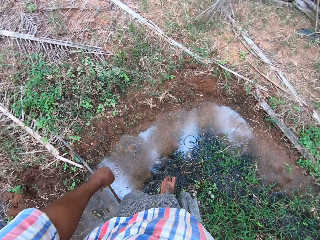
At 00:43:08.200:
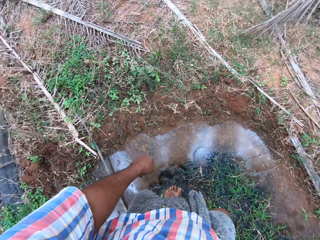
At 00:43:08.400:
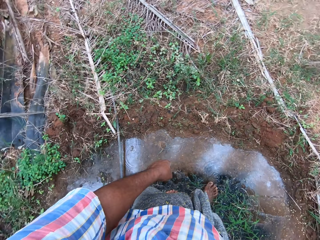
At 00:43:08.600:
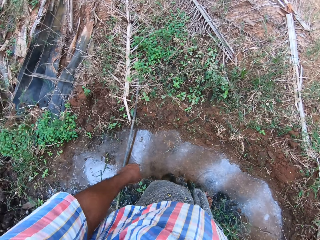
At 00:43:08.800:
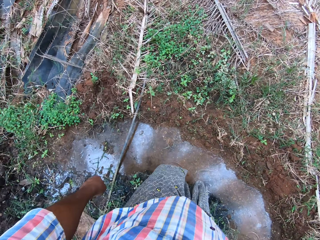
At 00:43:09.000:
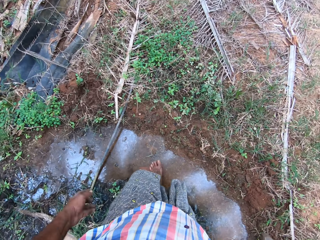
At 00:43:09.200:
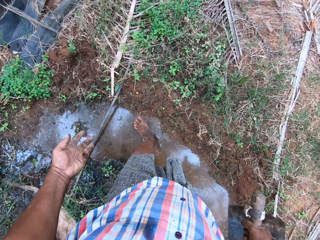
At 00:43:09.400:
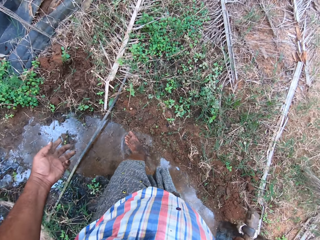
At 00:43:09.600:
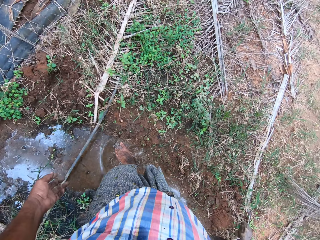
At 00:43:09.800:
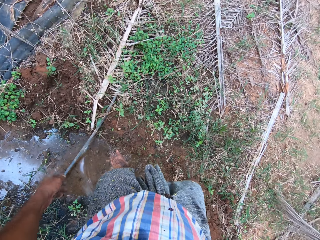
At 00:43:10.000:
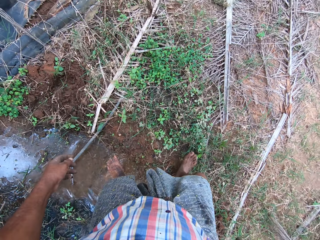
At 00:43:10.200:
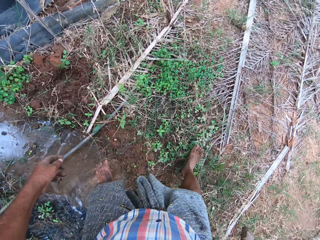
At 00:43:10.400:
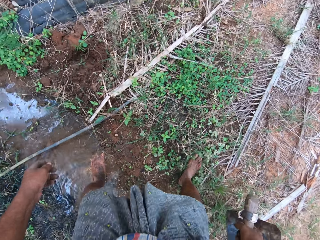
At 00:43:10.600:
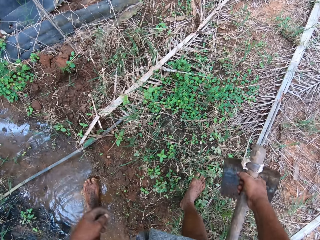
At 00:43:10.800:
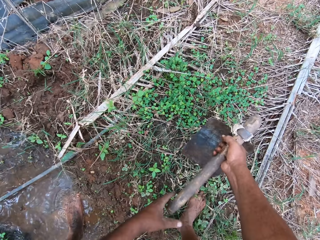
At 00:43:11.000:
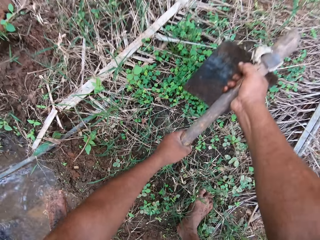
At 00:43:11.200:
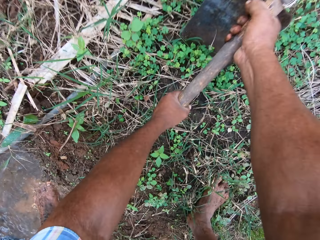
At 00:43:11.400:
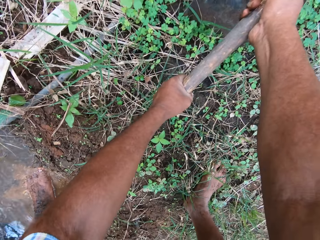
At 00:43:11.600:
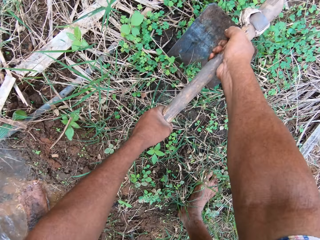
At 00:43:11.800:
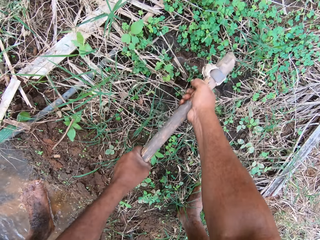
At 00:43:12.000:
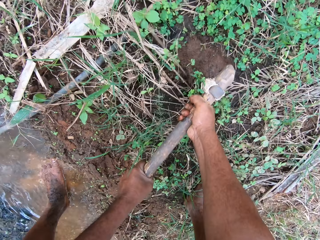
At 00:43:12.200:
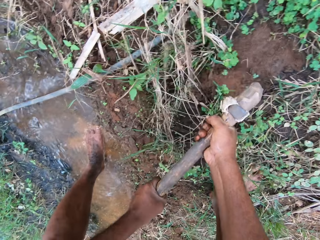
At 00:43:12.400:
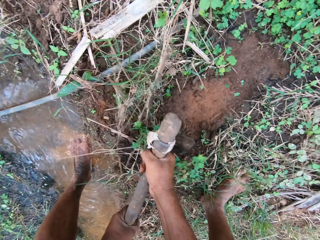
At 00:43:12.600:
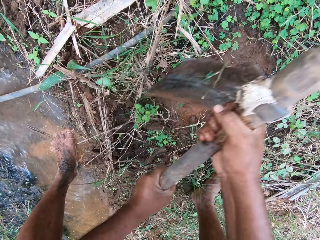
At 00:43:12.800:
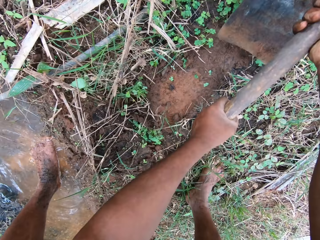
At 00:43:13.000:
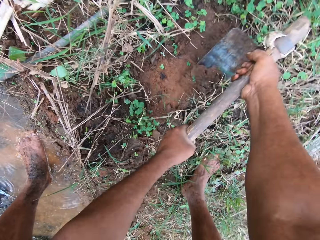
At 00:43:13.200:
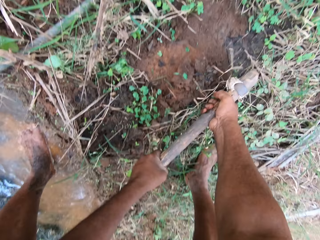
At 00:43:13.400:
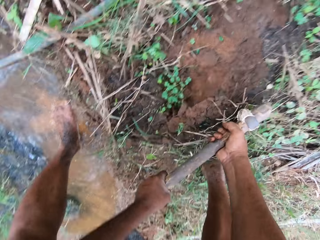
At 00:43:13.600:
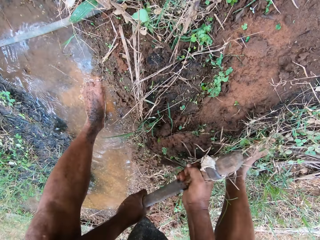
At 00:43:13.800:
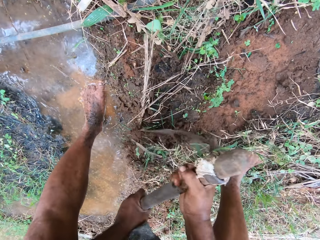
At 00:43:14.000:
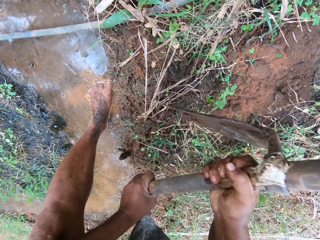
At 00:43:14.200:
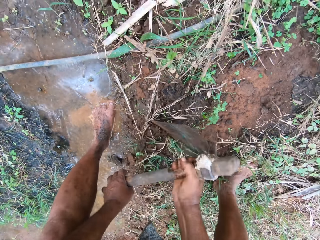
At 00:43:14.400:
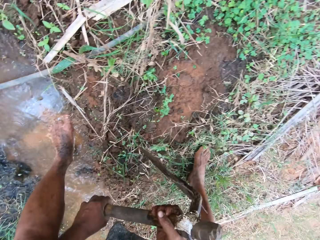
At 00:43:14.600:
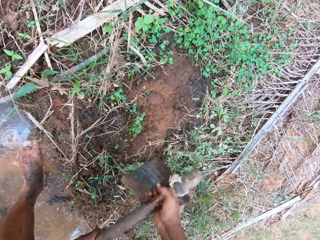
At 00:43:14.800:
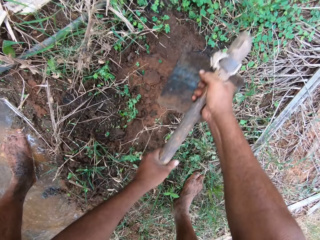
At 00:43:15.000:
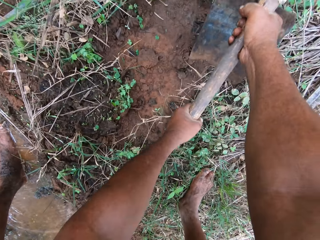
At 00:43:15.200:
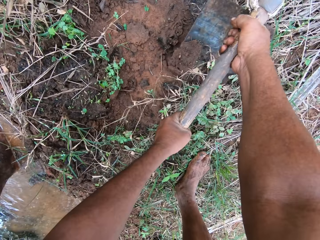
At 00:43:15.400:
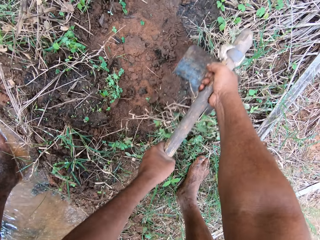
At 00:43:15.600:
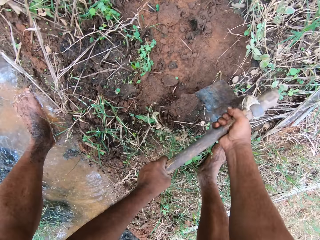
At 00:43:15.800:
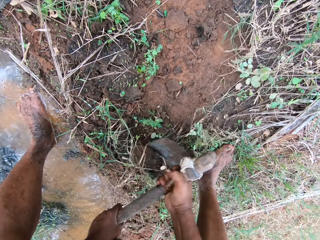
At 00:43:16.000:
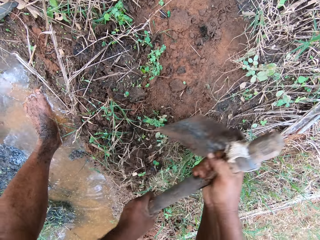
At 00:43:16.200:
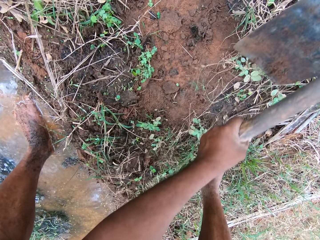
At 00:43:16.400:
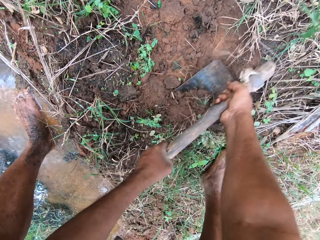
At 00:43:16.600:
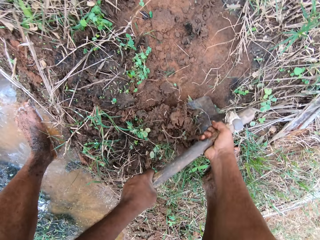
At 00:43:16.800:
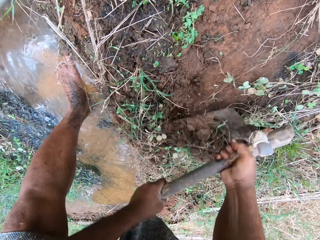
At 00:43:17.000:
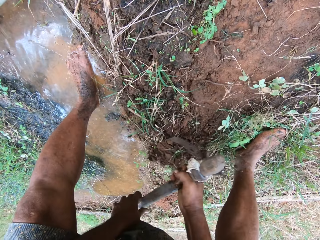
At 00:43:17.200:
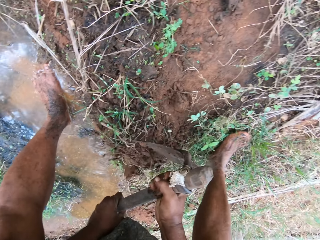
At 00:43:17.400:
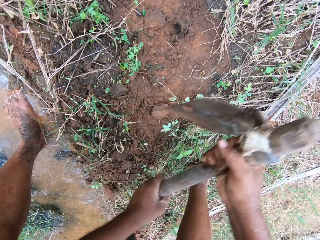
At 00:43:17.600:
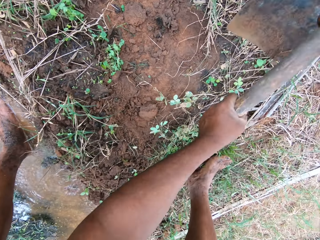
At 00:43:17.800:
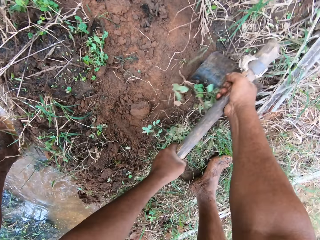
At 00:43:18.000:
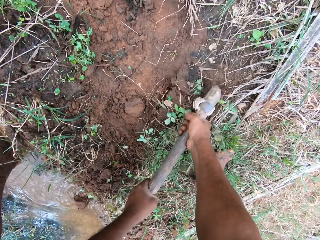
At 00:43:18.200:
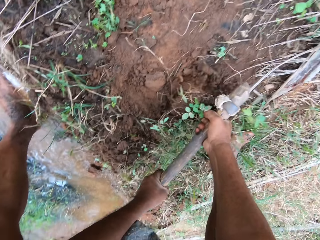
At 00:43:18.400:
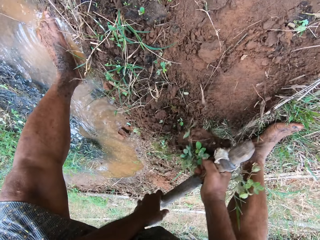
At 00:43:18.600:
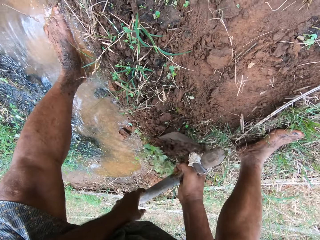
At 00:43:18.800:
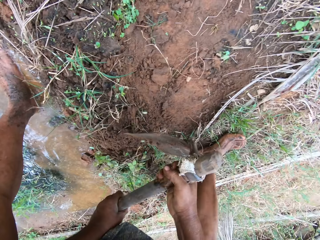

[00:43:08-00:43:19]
The camera wearer steps on water with the left leg. They weed with a hoe. They dig the ground with the hoe.

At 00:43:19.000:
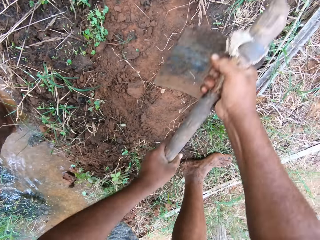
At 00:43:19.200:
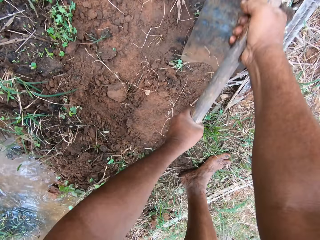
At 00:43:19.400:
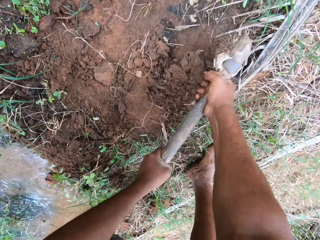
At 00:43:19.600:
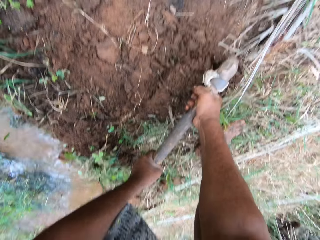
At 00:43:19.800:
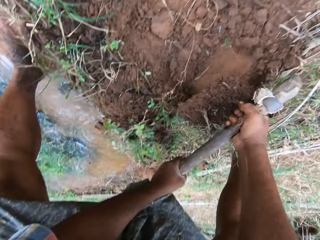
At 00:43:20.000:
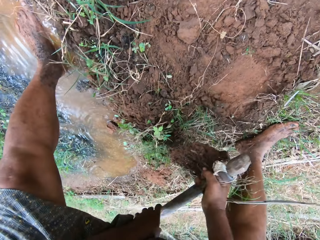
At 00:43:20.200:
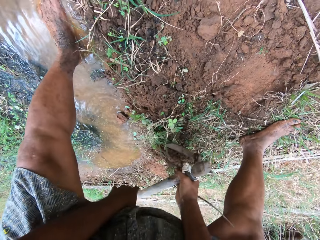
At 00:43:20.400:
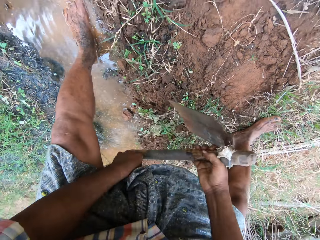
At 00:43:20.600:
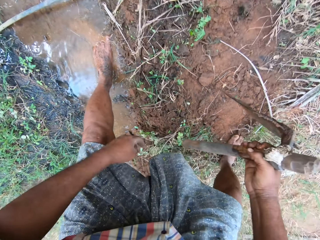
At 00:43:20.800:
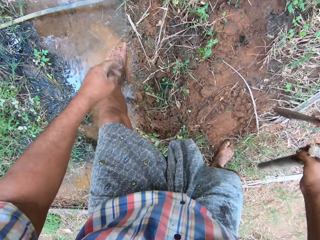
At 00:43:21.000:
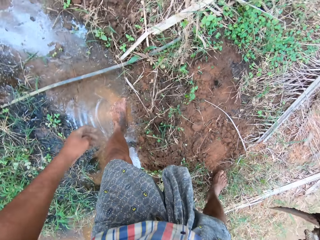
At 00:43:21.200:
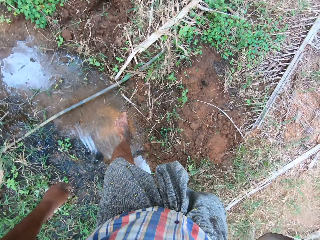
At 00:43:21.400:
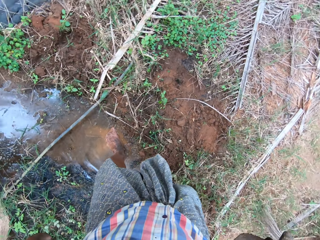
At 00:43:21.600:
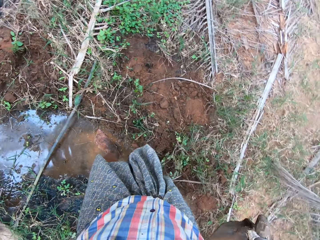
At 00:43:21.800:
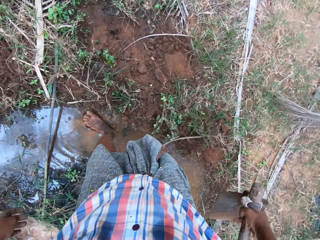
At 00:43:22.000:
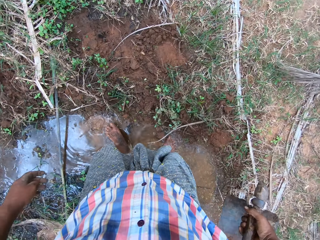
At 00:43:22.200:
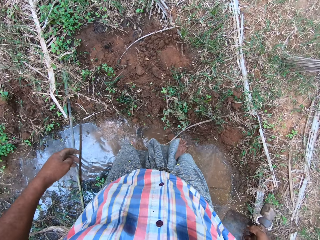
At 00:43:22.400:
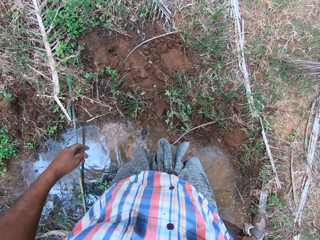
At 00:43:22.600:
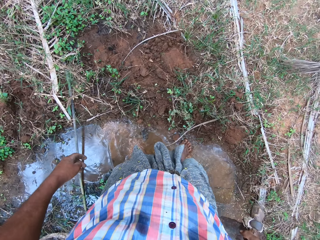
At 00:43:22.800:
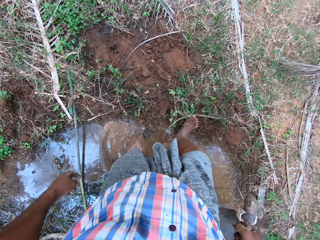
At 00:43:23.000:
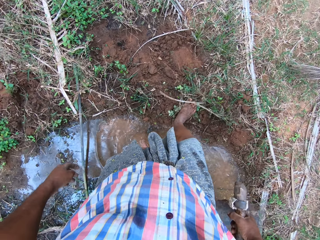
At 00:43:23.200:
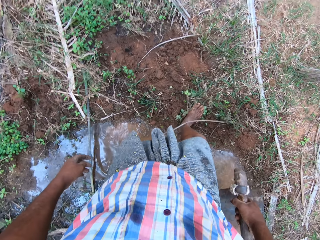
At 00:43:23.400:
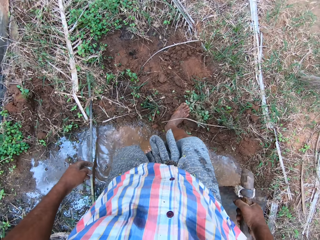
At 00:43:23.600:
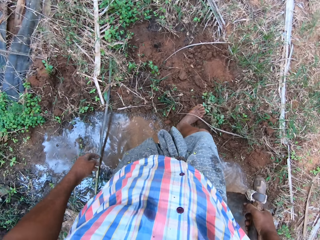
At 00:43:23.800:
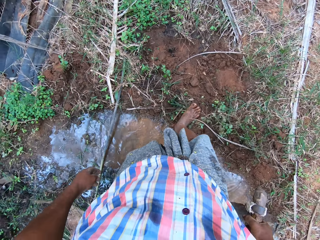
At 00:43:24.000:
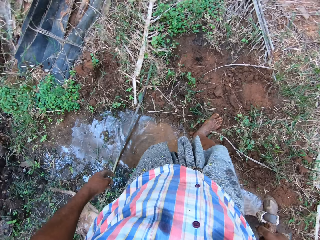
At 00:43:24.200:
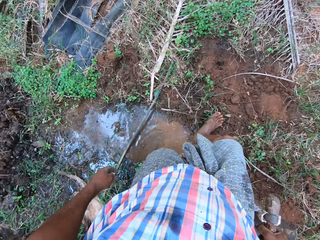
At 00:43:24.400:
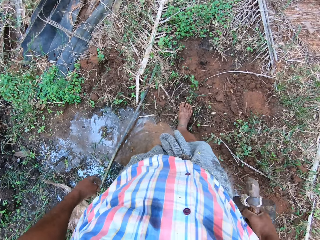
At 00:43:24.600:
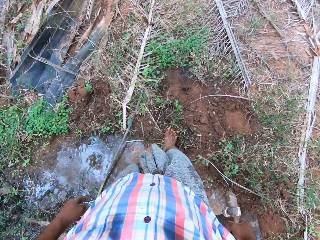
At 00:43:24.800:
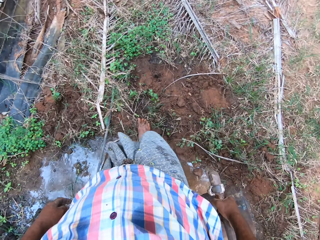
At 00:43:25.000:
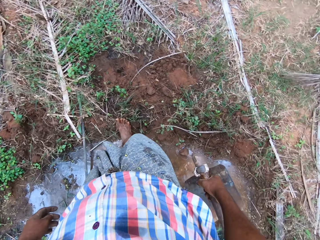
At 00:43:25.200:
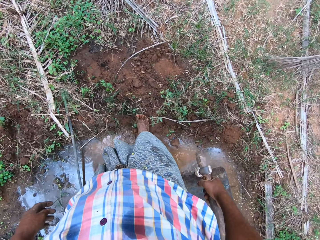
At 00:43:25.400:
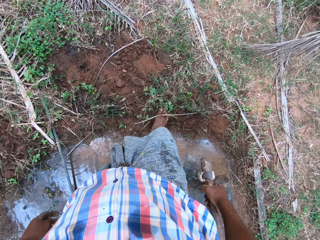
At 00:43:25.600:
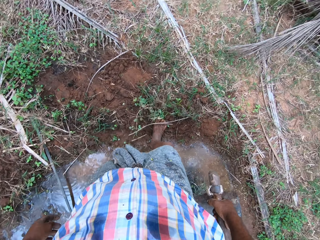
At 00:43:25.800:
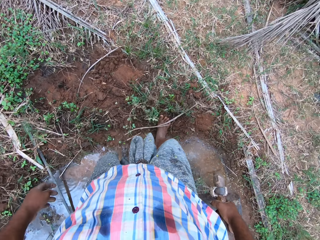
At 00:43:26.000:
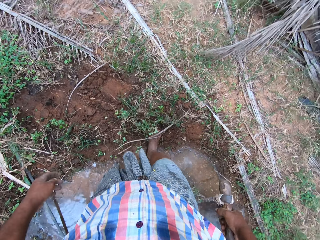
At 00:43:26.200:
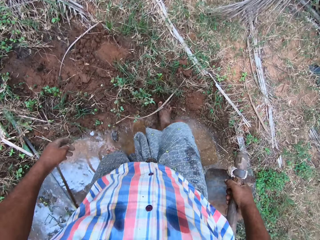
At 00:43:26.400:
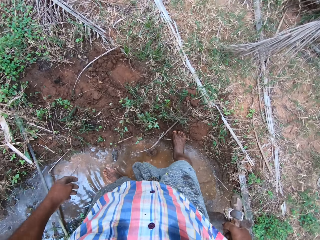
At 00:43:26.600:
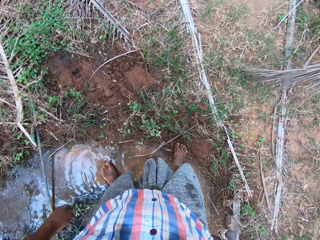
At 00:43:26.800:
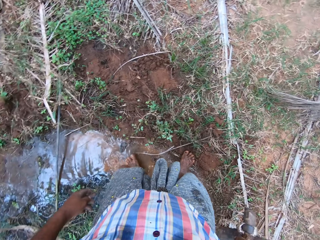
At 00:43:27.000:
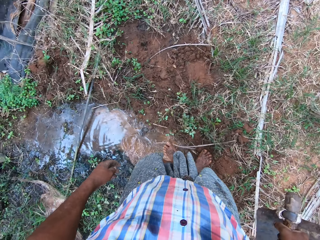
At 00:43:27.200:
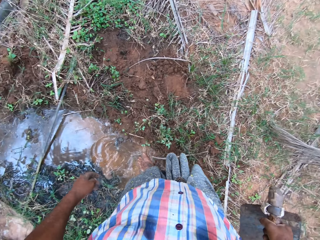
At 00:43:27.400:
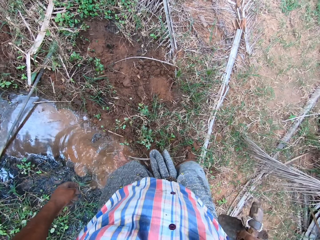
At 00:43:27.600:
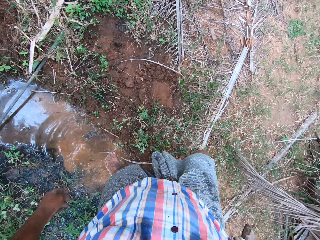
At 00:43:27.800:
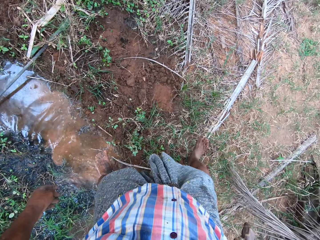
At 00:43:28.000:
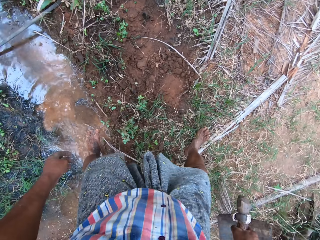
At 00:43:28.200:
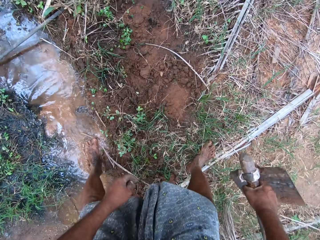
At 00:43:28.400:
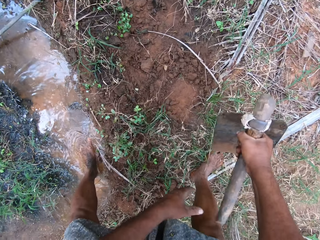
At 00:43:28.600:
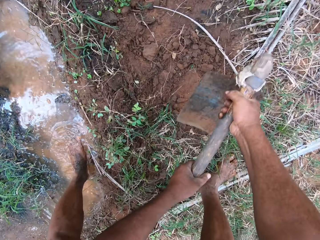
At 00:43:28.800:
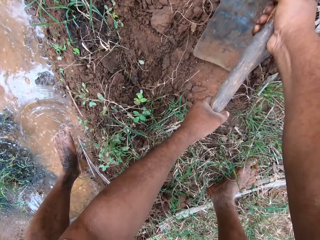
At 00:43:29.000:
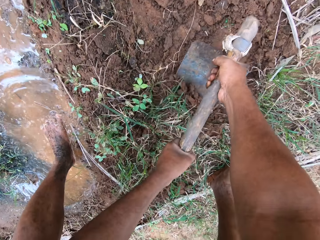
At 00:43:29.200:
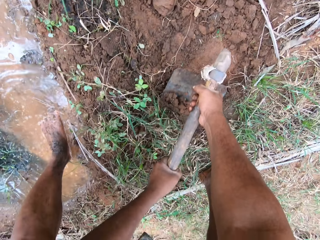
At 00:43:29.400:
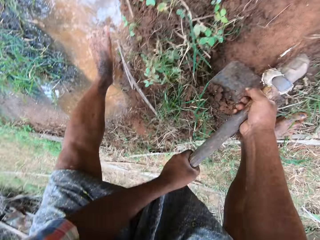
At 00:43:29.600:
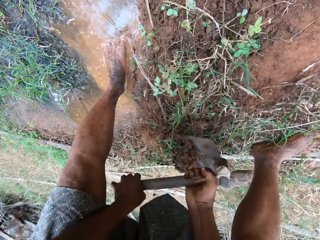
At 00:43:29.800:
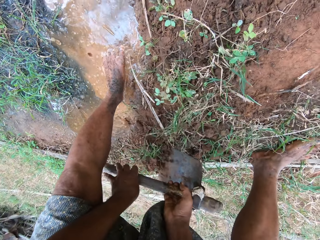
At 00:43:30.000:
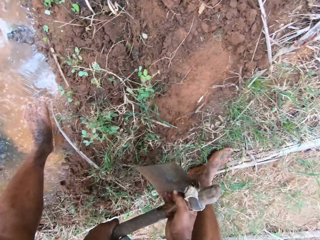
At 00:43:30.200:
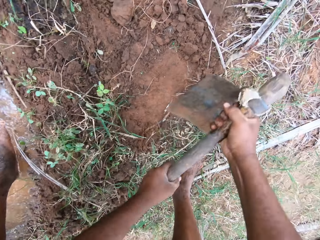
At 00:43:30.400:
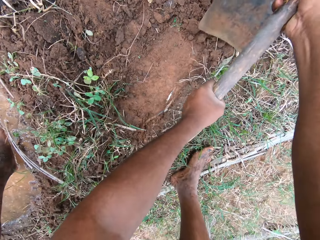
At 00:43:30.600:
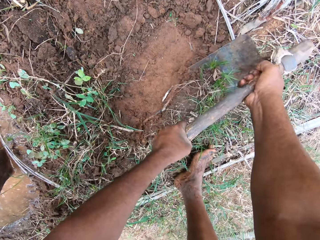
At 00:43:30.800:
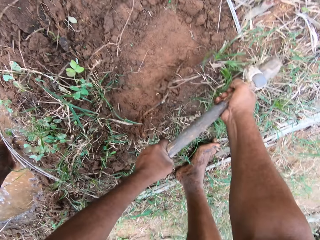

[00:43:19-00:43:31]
The camera wearer stops weeding. He steps on clay with his legs. He removes the right leg from the water. He packs soil with the hoe. He pours the sand in the water. He weeds in the garden with the hoe.
